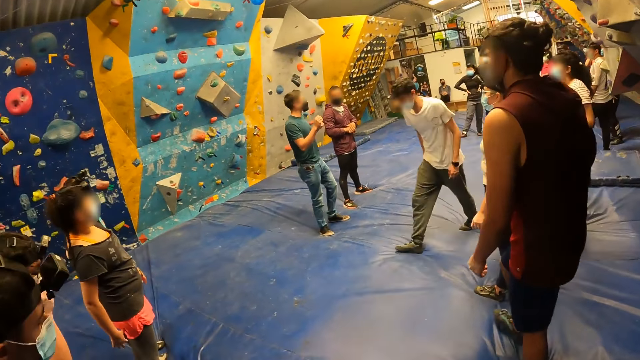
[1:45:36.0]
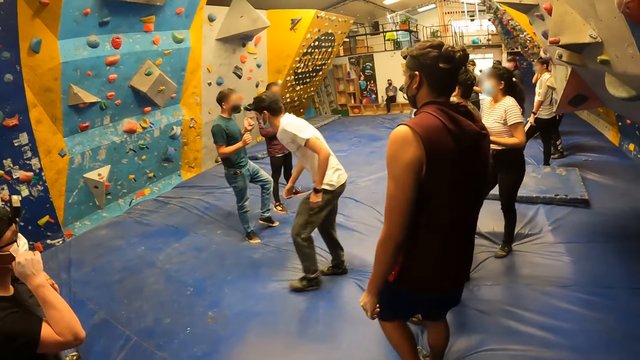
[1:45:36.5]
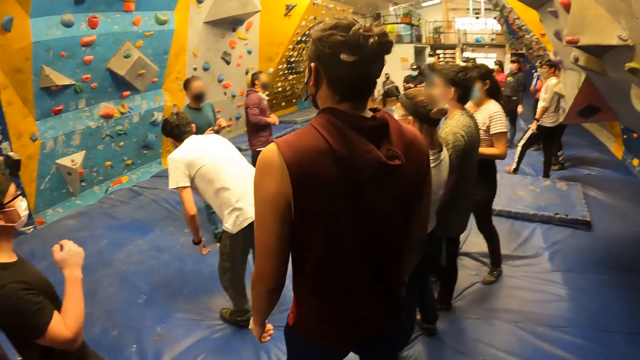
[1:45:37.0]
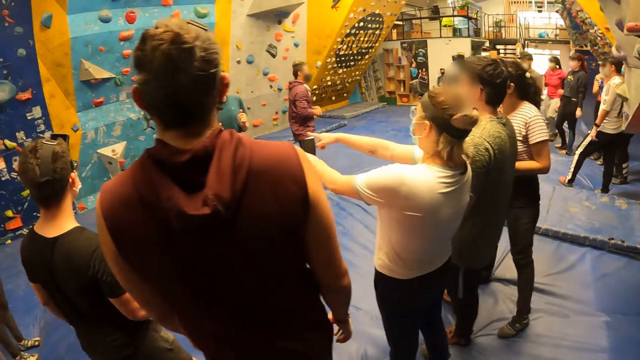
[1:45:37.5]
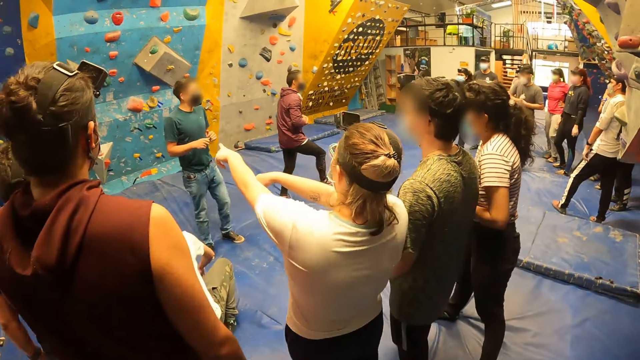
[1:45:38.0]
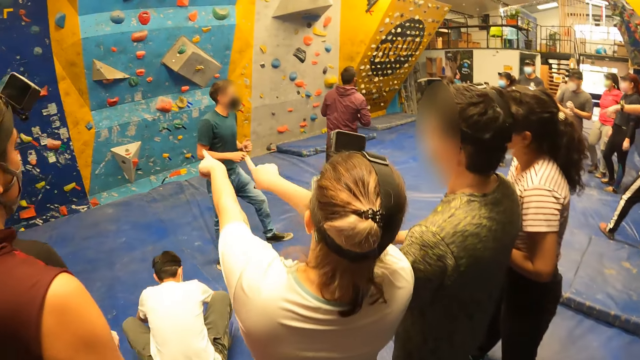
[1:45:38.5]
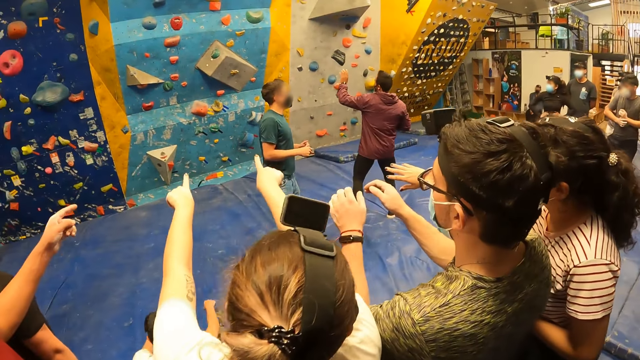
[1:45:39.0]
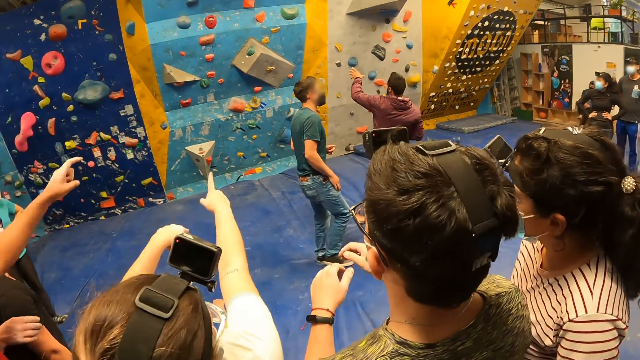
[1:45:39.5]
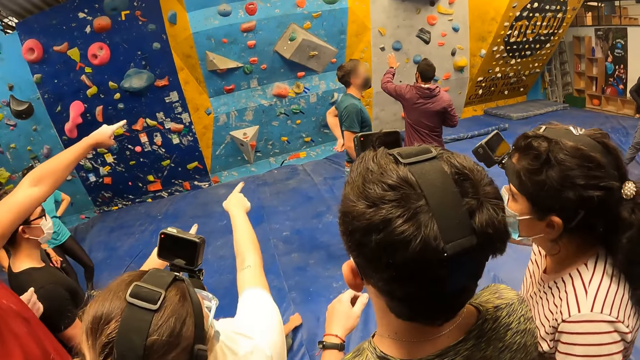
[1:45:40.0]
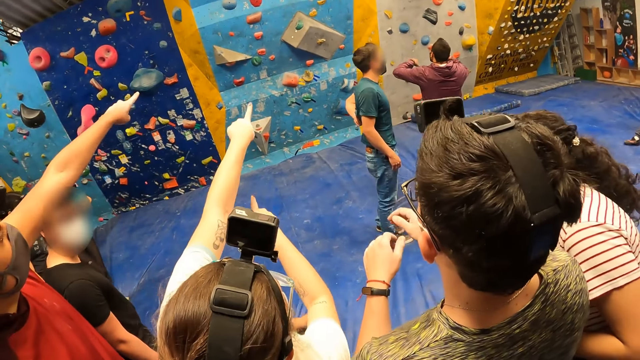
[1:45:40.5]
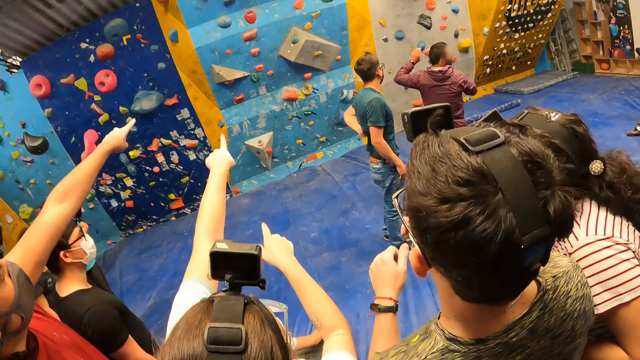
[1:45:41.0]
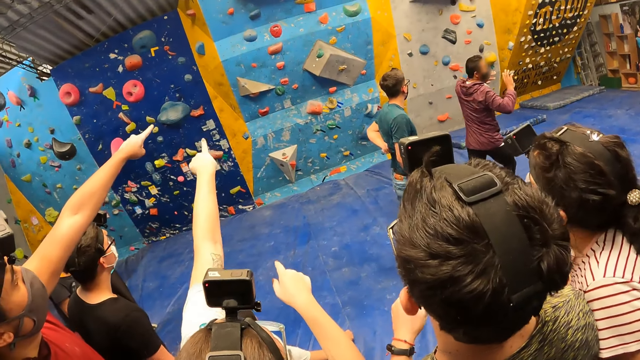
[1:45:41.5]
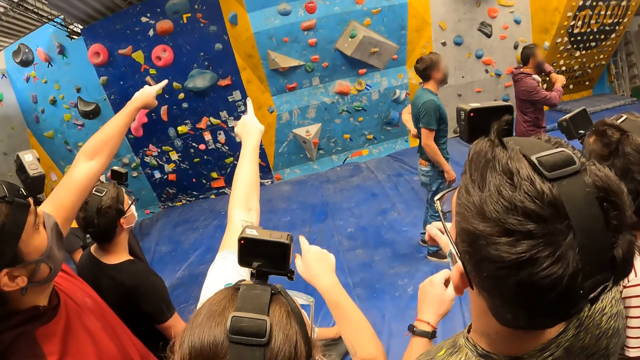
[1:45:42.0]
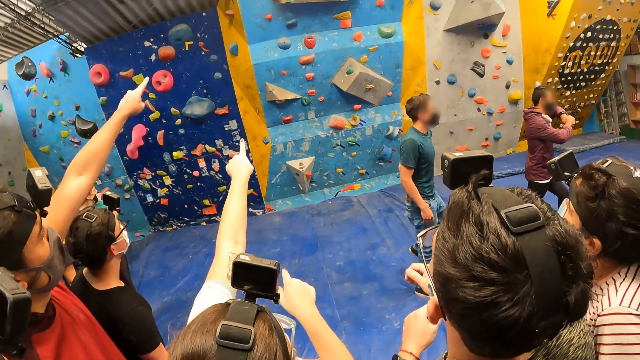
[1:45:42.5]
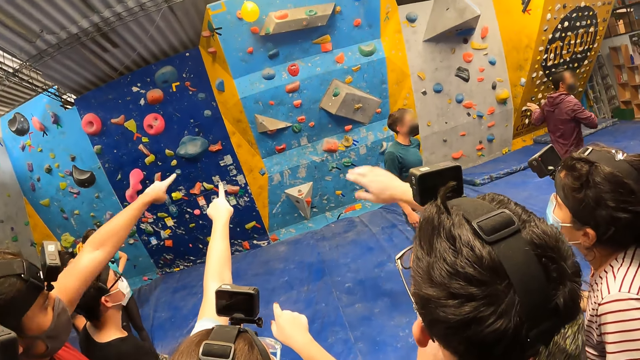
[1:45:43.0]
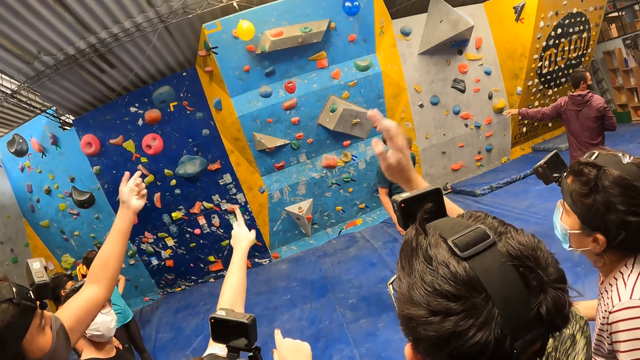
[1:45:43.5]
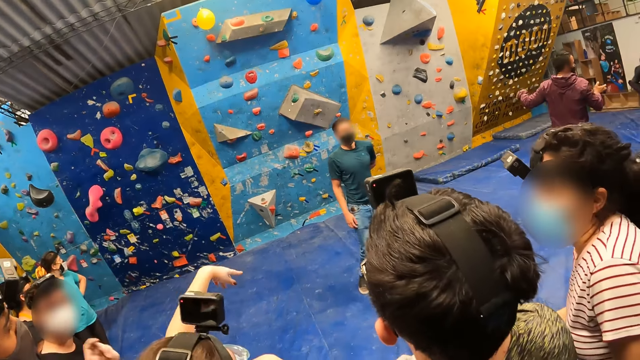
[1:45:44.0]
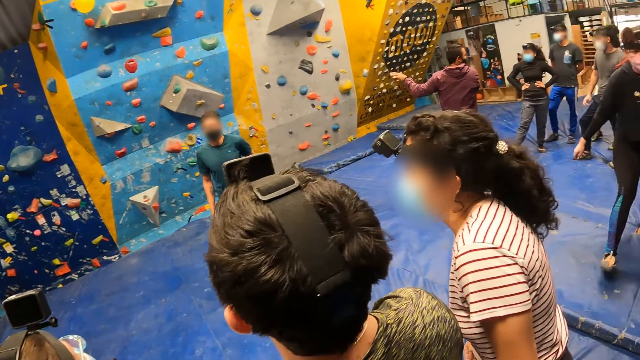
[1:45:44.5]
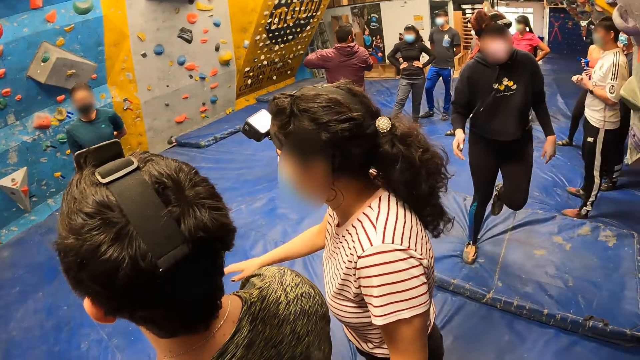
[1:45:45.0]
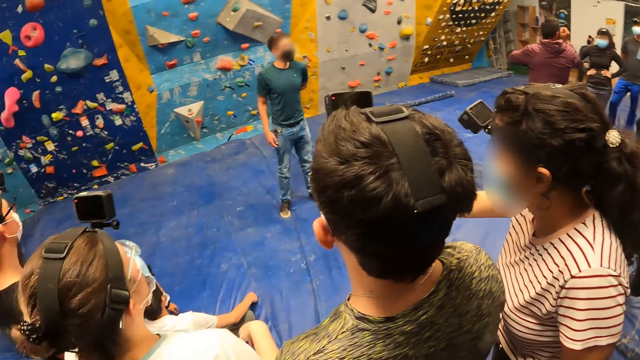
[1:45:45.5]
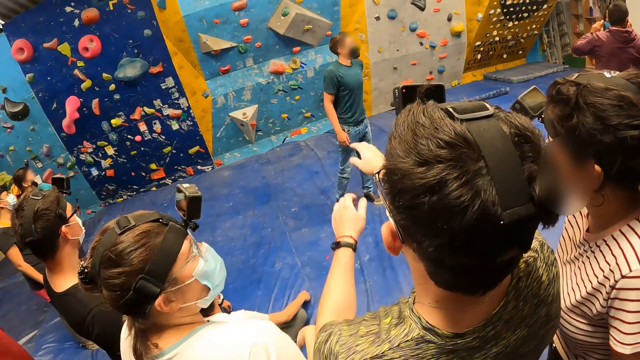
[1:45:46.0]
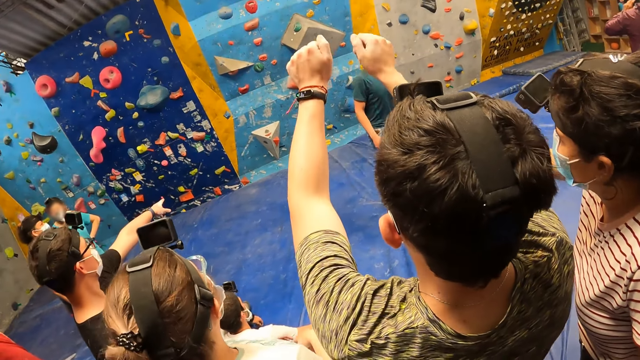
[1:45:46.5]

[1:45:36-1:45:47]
A man walks. A woman points. Another man points. Another man moves his hand.

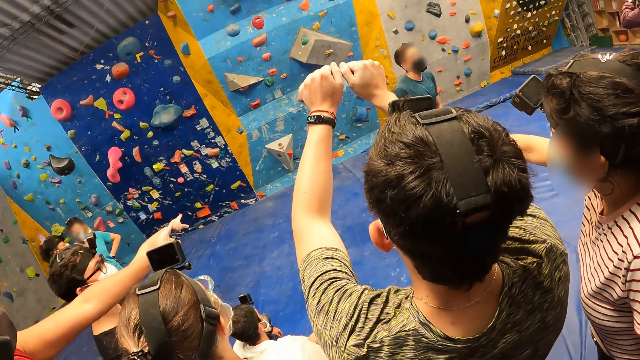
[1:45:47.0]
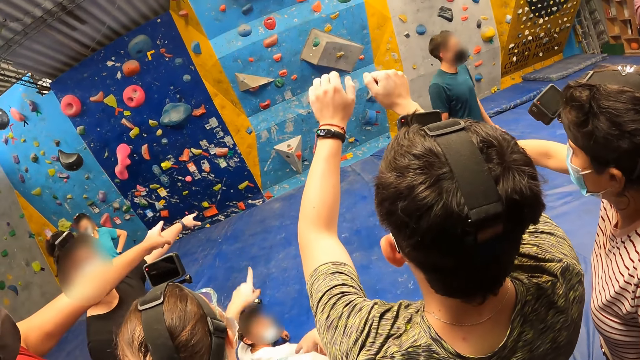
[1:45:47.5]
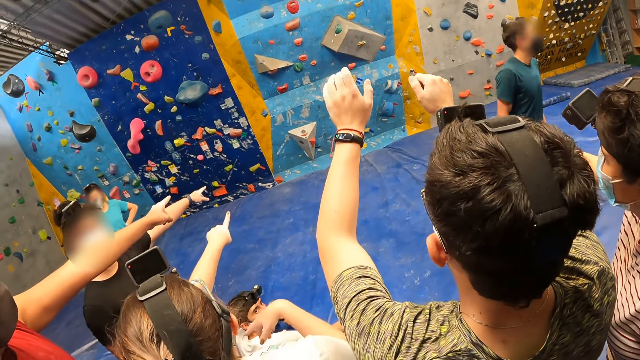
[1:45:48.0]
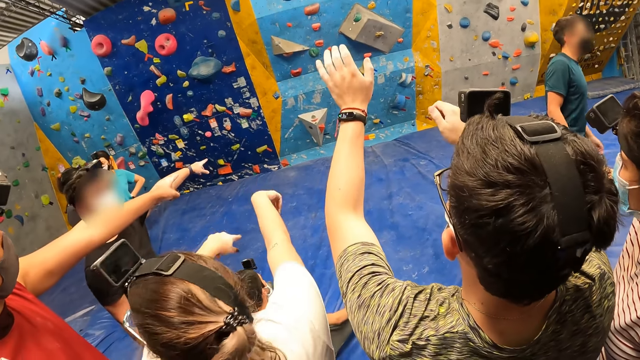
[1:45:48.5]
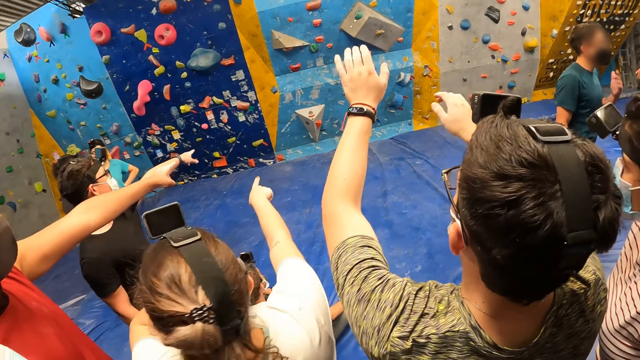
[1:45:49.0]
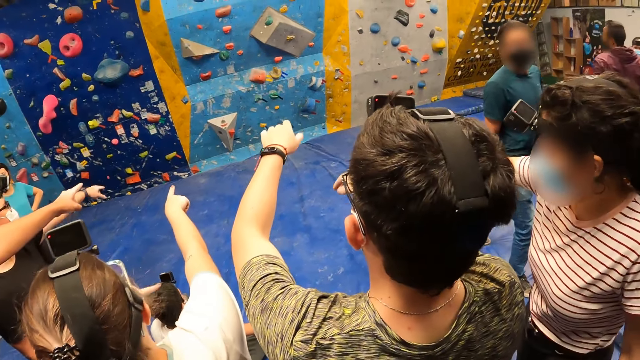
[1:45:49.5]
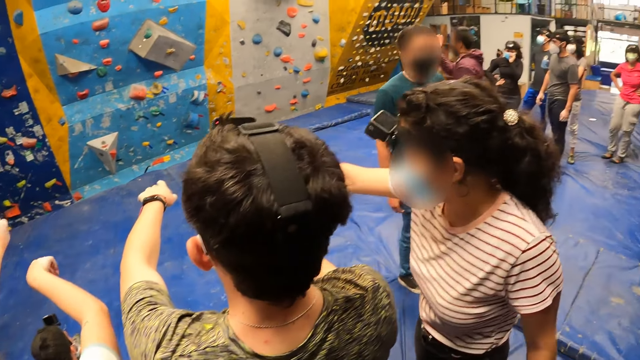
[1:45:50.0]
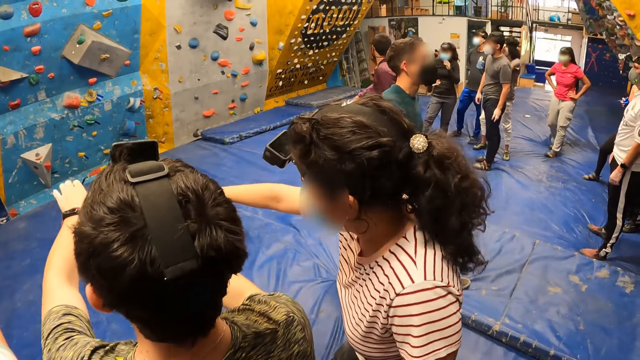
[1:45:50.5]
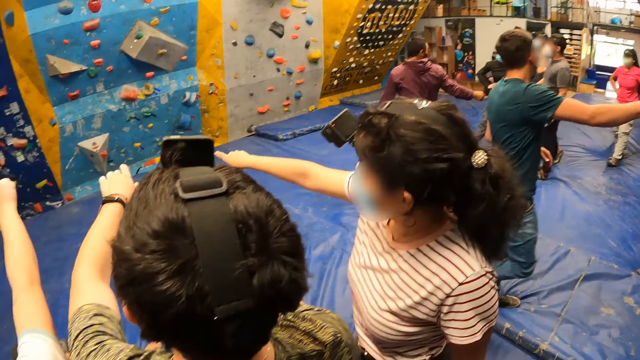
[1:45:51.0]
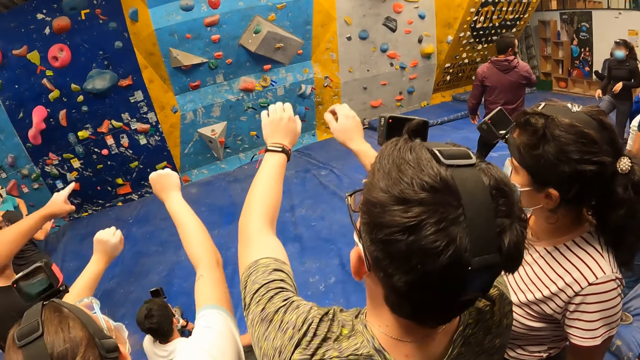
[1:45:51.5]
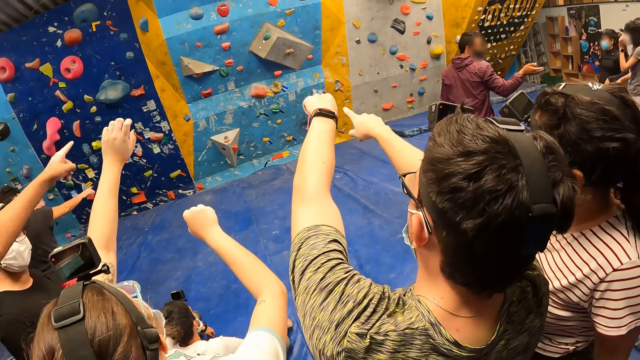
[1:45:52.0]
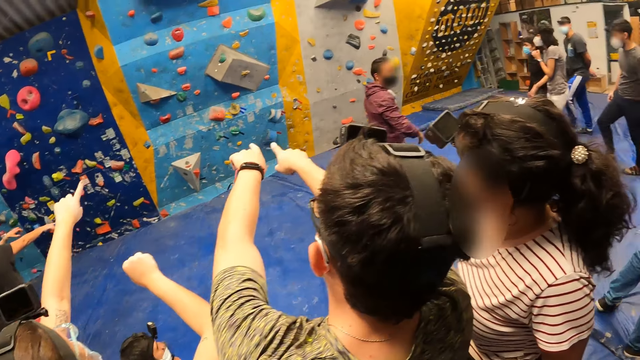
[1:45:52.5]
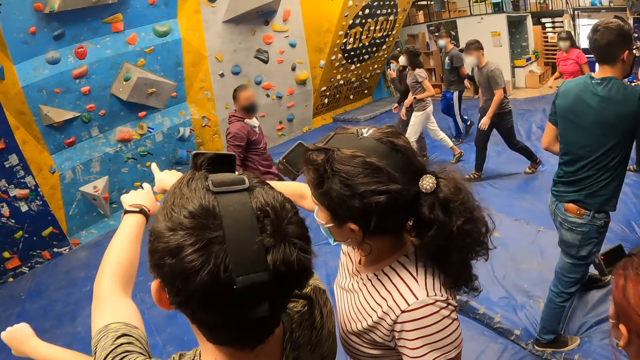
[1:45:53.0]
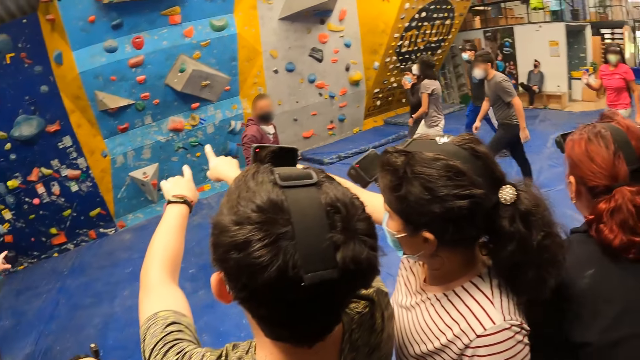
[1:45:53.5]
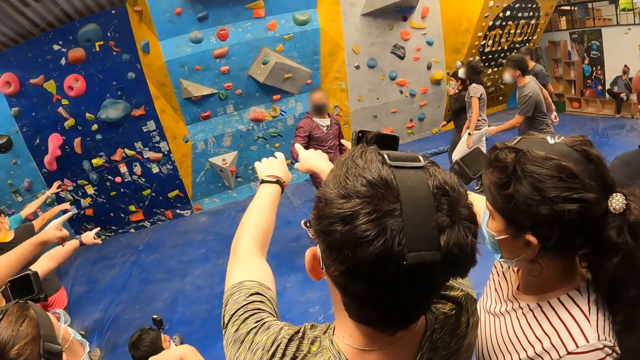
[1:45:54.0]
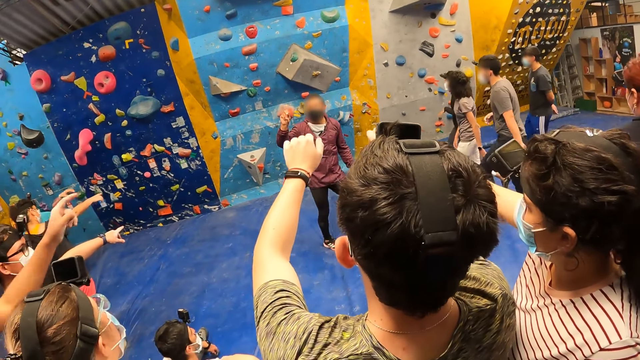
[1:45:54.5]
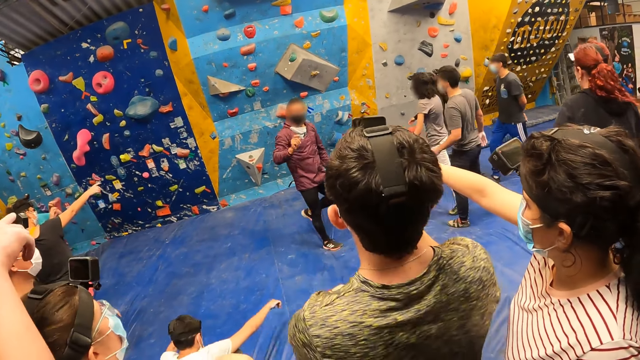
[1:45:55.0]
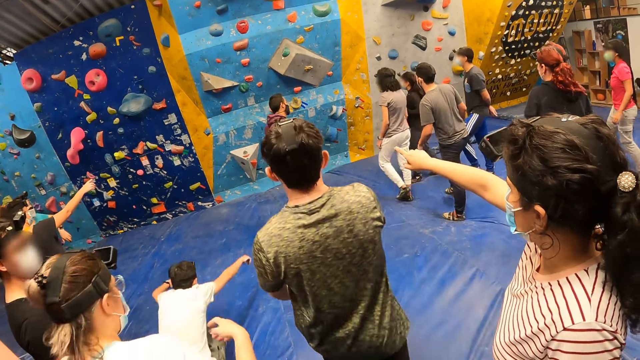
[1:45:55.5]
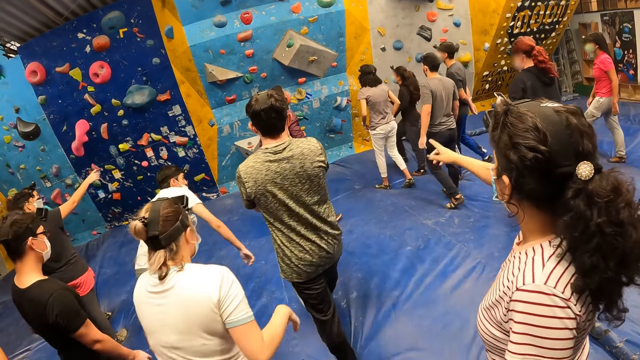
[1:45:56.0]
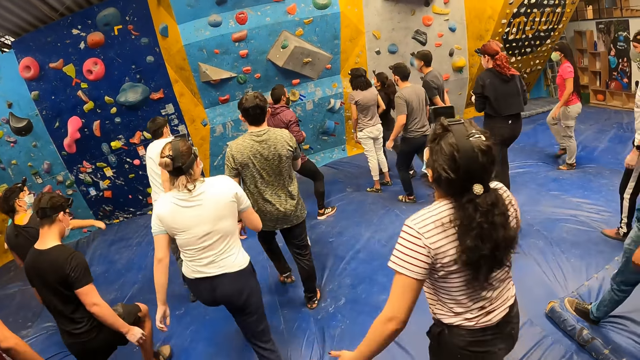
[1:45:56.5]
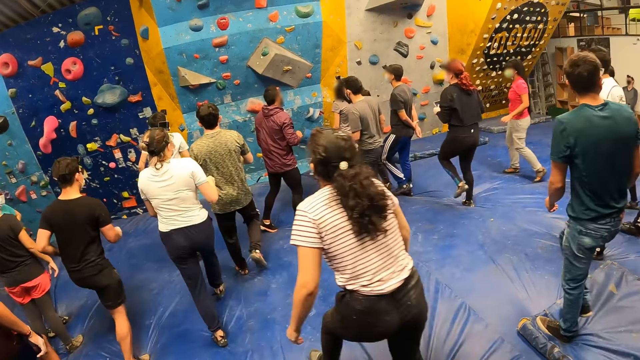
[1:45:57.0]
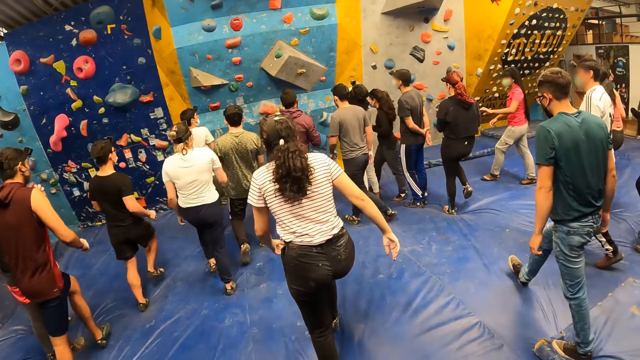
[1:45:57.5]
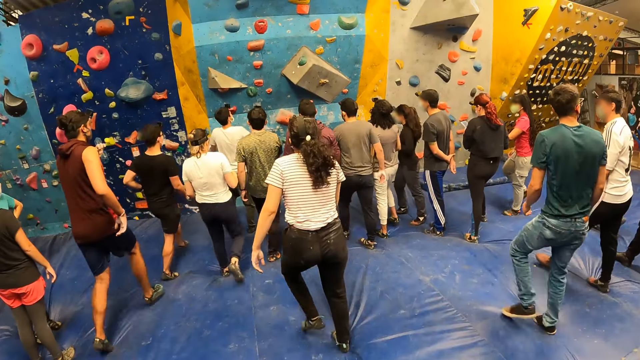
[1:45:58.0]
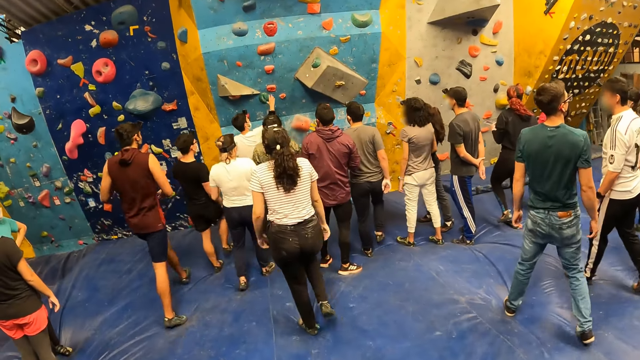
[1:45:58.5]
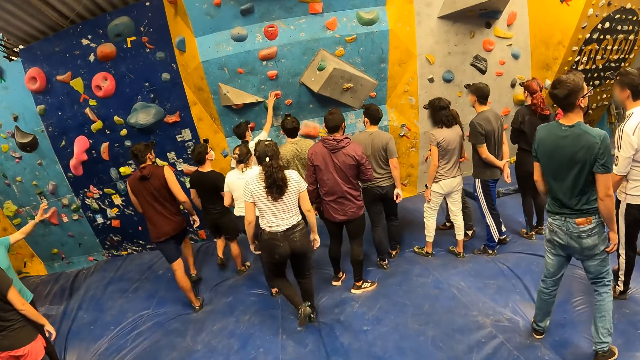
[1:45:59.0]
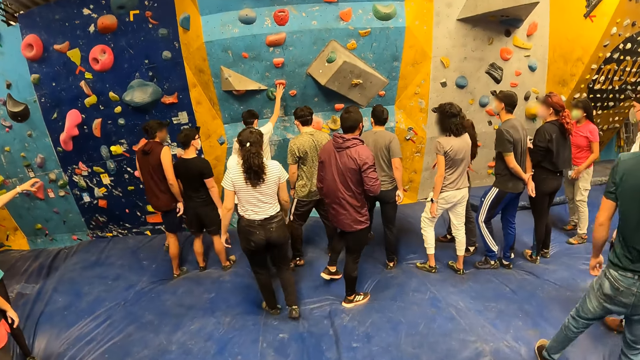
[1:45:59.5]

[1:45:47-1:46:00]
A man raises his hands. A woman points. Another man moves. The first man walks. Another woman walks.
